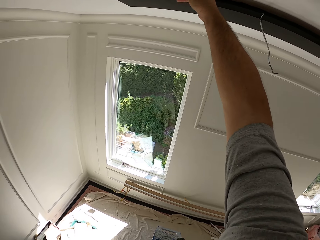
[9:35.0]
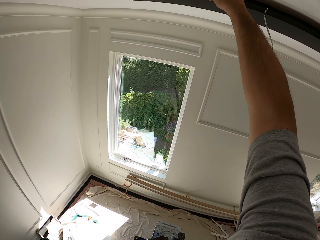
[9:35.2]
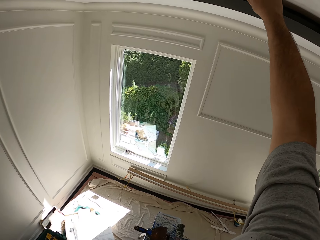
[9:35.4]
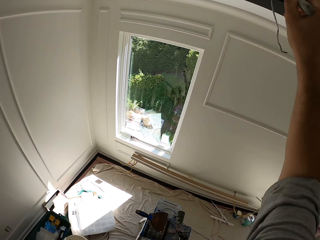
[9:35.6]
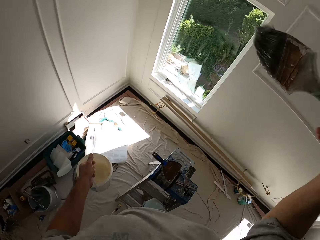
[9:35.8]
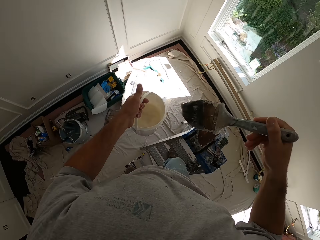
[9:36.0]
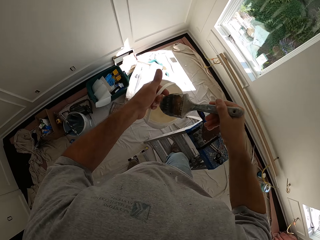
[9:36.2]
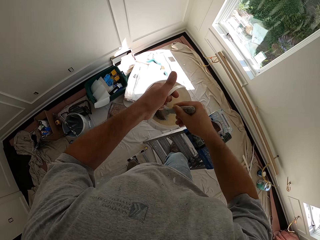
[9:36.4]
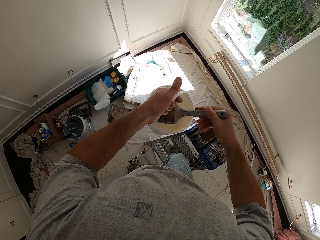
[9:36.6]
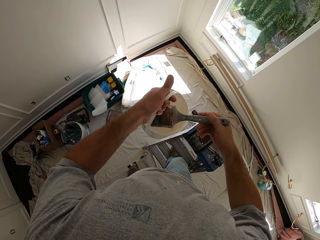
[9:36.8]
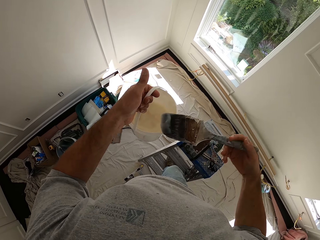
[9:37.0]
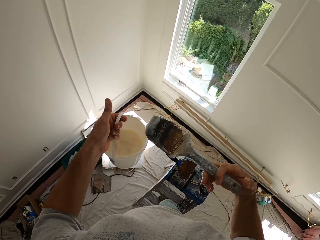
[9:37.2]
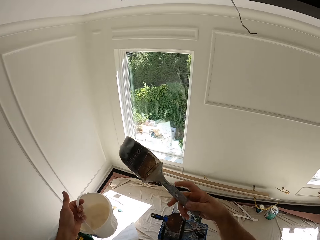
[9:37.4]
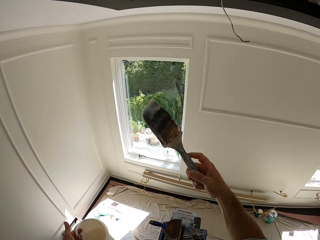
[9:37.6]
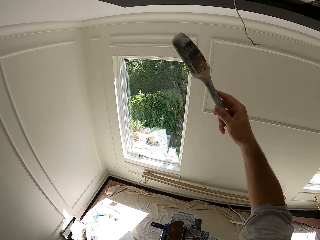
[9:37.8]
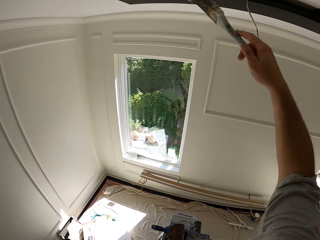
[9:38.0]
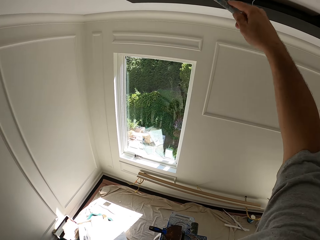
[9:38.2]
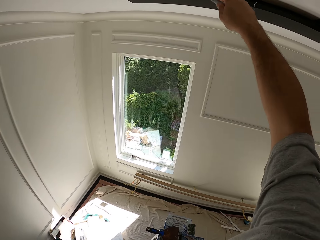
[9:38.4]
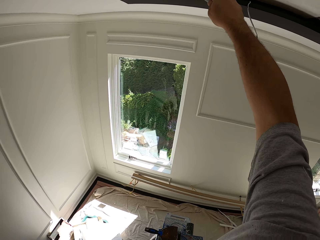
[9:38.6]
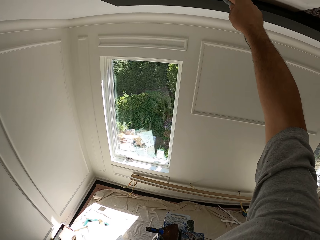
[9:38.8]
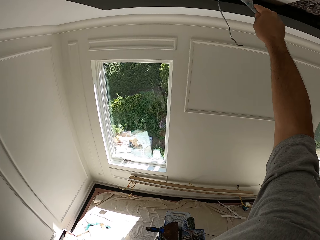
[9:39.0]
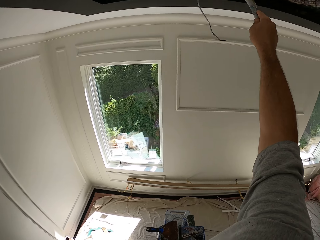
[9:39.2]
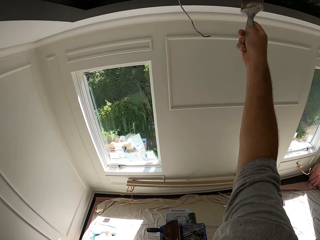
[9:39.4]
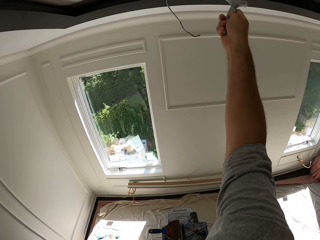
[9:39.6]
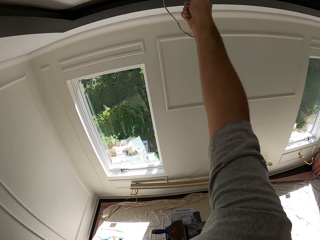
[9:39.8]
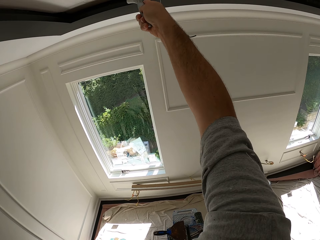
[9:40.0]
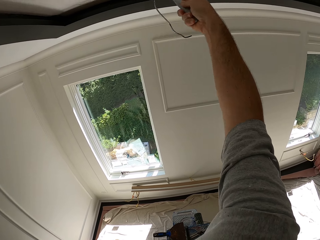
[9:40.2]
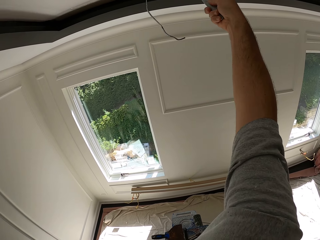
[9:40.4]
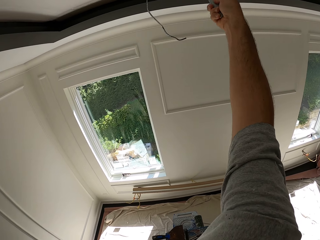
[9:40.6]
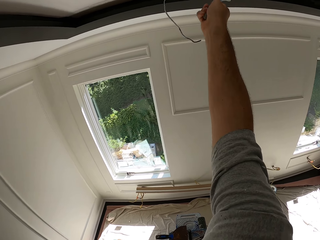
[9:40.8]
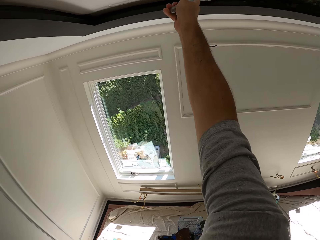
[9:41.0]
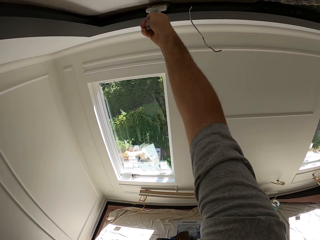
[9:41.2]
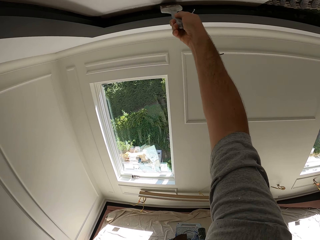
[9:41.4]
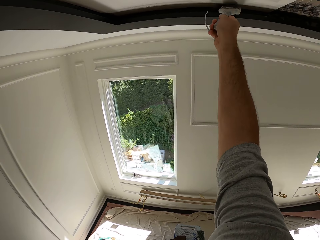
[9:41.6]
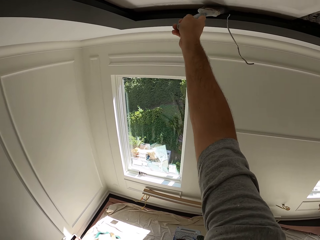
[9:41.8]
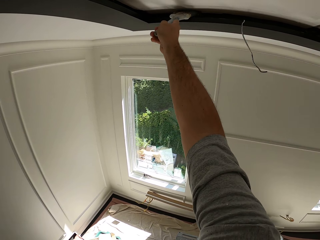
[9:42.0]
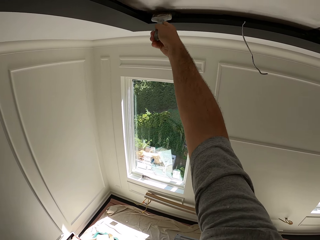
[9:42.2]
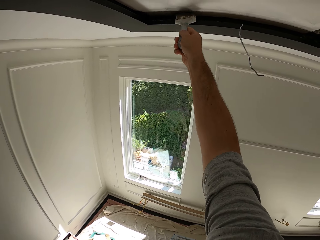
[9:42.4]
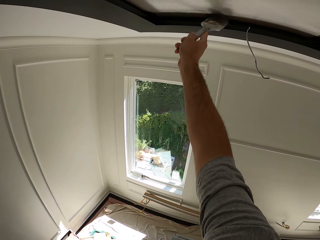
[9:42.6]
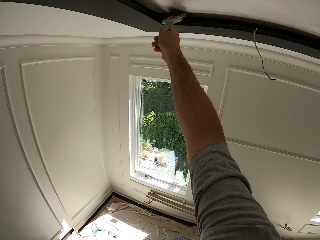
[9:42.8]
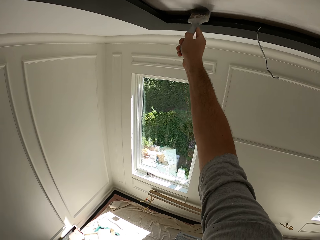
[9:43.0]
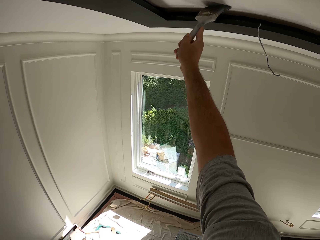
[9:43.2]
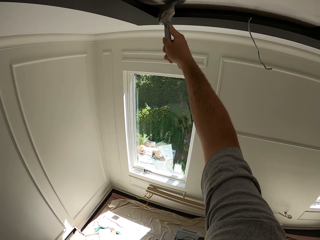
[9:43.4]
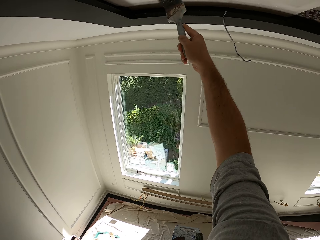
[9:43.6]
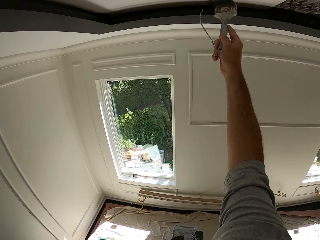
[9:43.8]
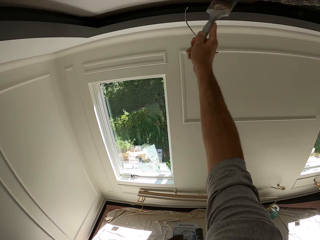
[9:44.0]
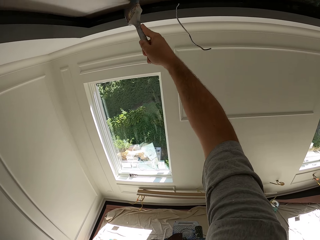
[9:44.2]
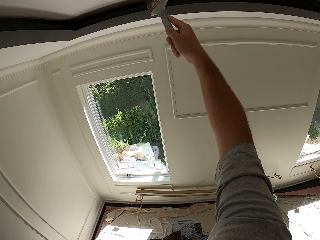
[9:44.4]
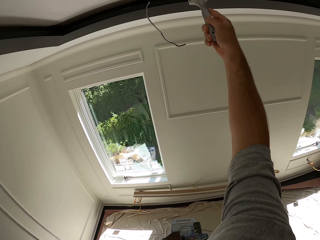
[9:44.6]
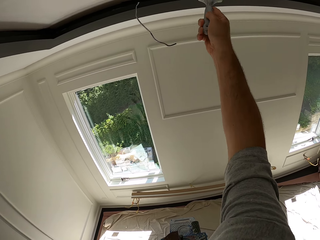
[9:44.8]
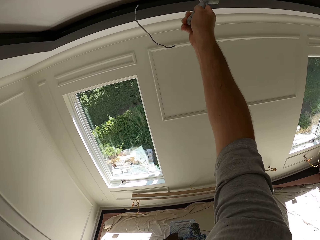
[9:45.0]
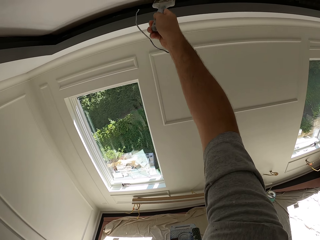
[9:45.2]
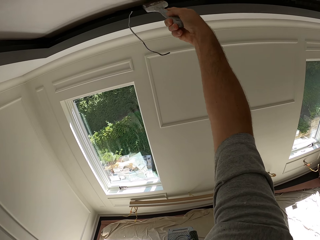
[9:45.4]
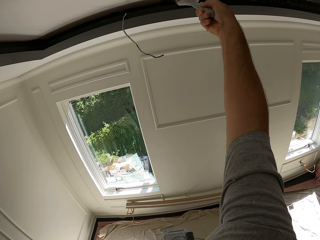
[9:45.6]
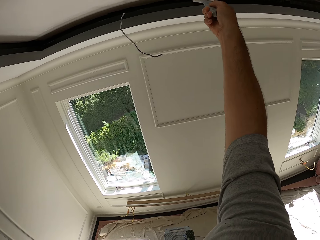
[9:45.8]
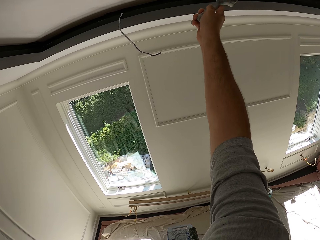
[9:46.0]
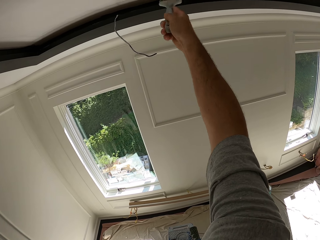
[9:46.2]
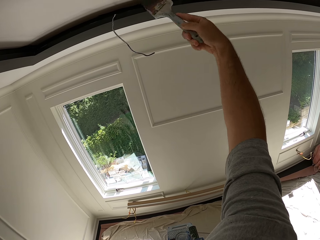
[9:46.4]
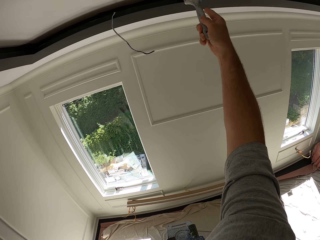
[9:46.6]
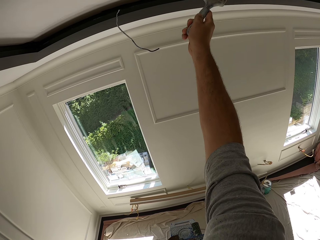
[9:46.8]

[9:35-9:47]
The camera wearer dips the brush in the white bucket. They apply the adhesive on the ceiling with the brush.

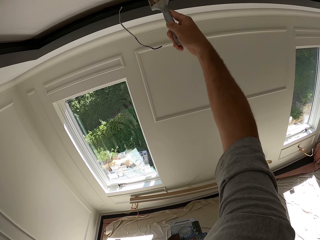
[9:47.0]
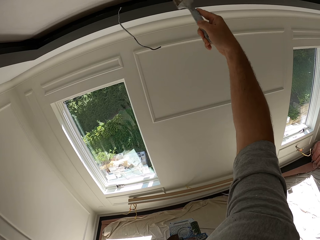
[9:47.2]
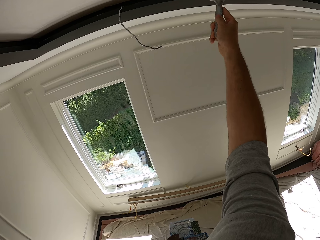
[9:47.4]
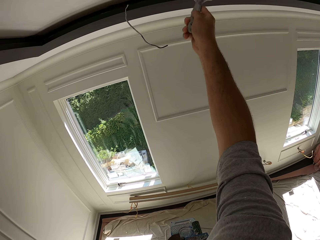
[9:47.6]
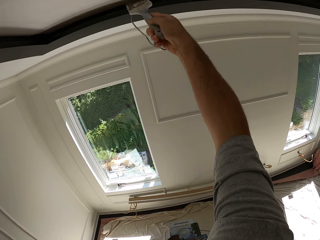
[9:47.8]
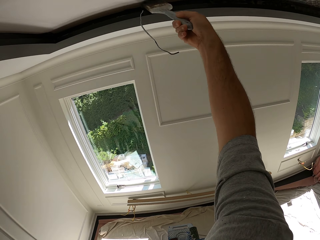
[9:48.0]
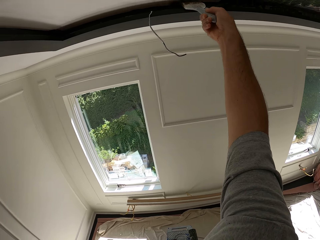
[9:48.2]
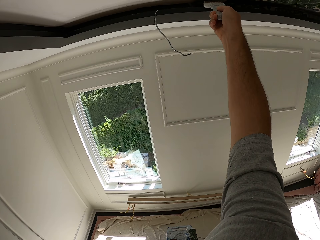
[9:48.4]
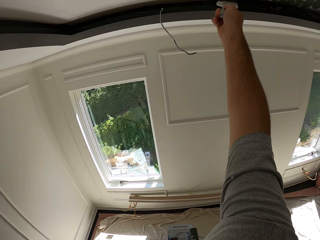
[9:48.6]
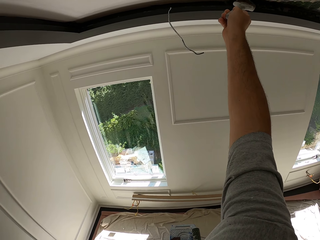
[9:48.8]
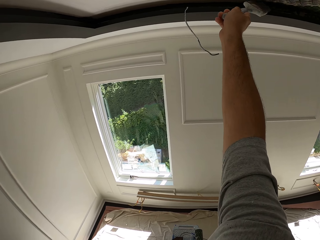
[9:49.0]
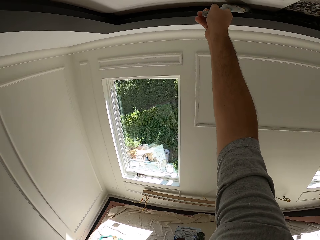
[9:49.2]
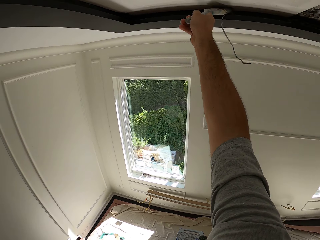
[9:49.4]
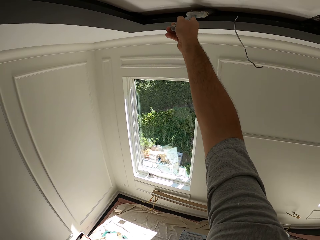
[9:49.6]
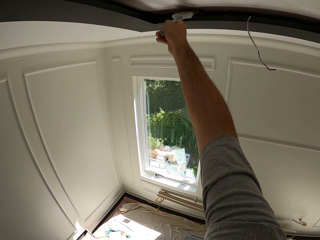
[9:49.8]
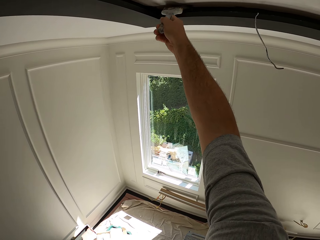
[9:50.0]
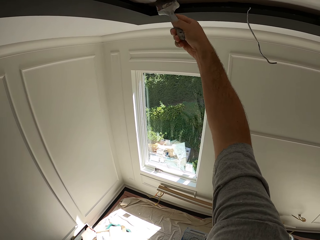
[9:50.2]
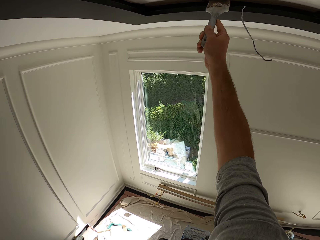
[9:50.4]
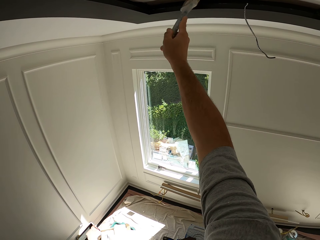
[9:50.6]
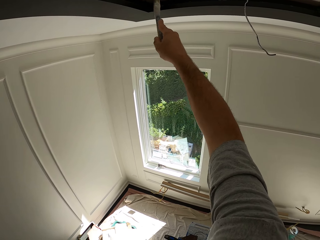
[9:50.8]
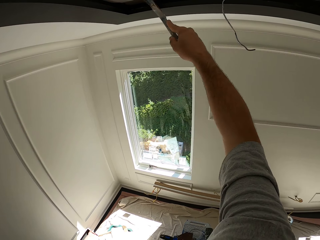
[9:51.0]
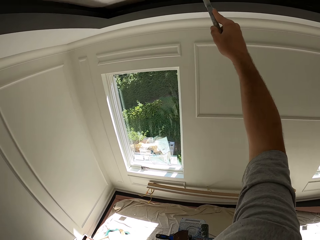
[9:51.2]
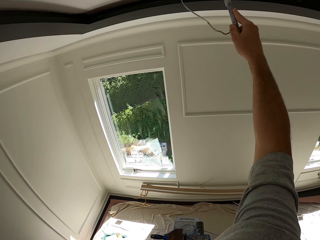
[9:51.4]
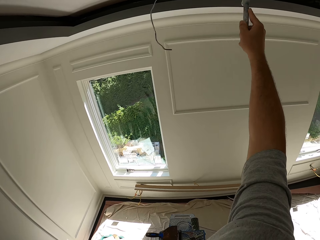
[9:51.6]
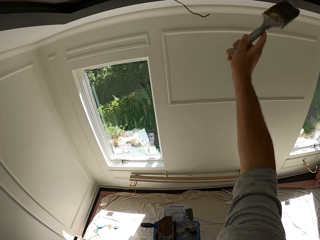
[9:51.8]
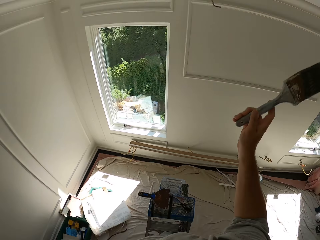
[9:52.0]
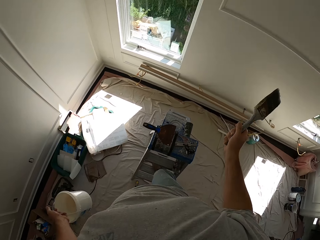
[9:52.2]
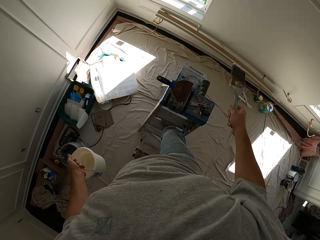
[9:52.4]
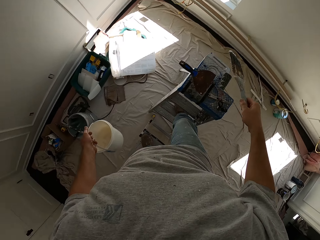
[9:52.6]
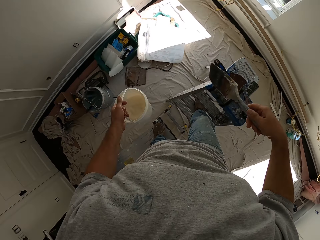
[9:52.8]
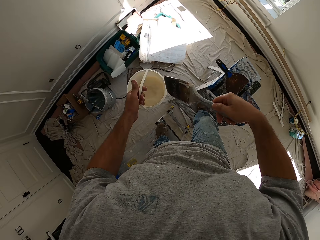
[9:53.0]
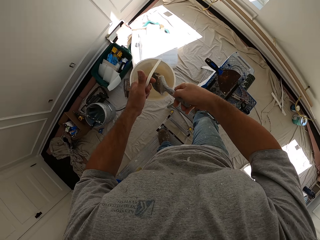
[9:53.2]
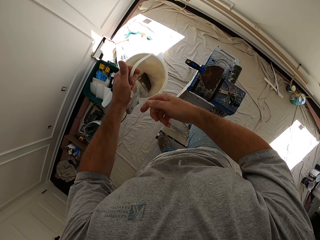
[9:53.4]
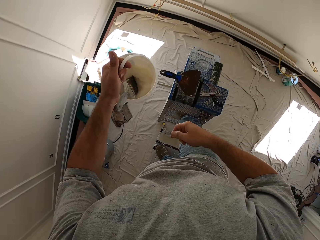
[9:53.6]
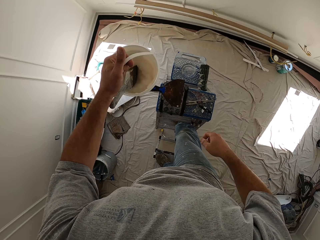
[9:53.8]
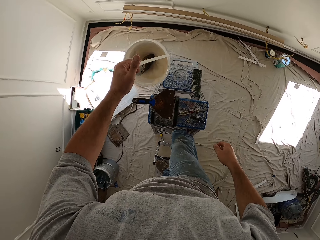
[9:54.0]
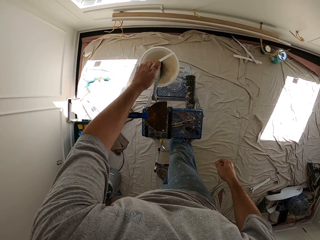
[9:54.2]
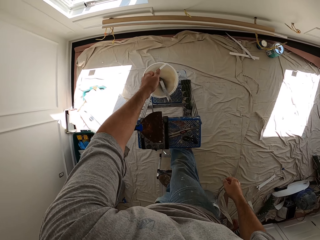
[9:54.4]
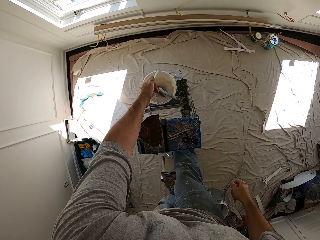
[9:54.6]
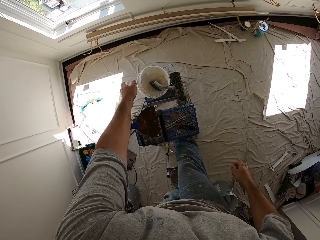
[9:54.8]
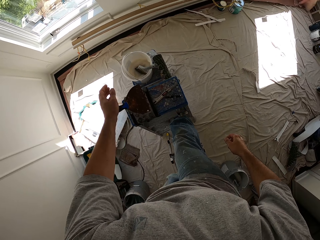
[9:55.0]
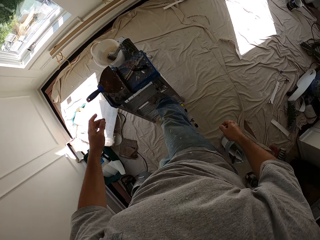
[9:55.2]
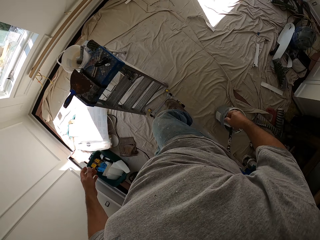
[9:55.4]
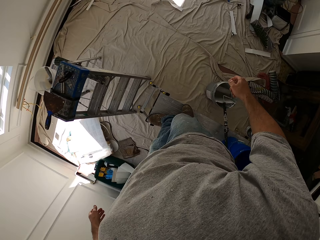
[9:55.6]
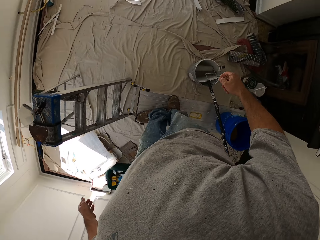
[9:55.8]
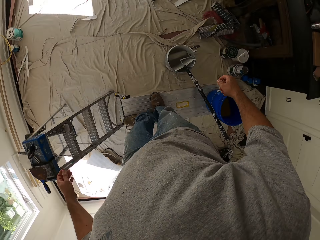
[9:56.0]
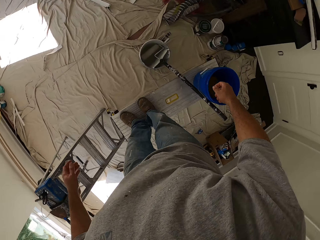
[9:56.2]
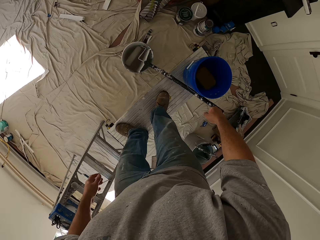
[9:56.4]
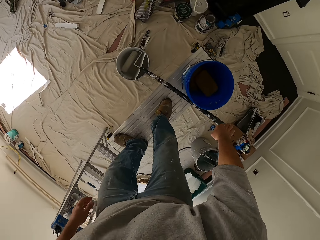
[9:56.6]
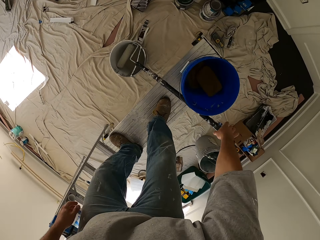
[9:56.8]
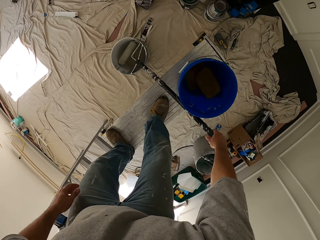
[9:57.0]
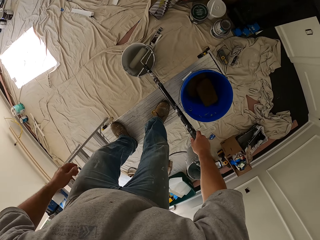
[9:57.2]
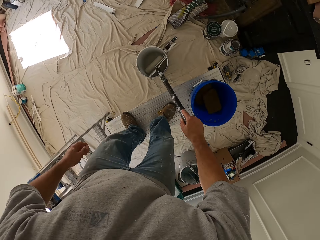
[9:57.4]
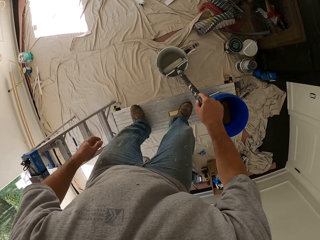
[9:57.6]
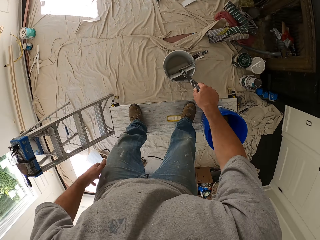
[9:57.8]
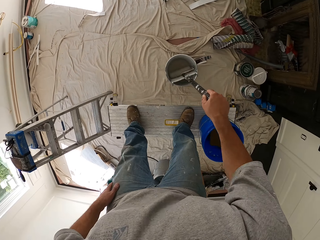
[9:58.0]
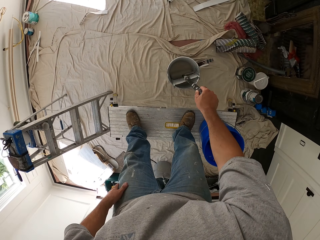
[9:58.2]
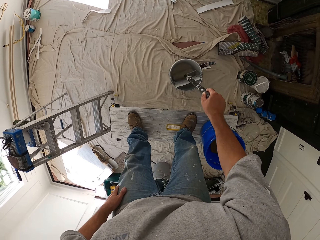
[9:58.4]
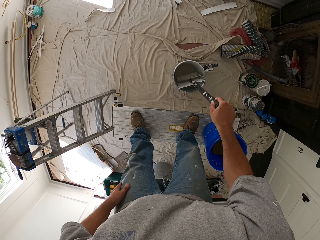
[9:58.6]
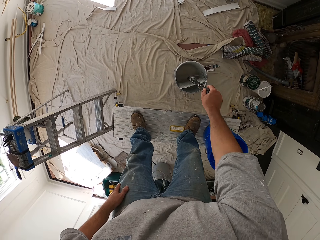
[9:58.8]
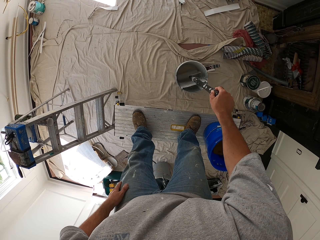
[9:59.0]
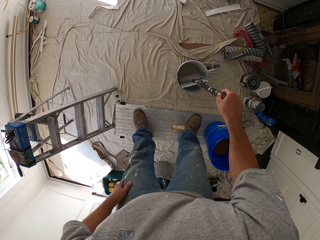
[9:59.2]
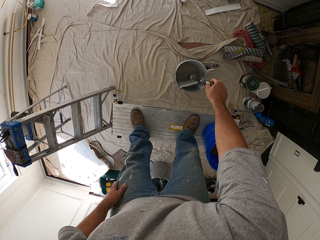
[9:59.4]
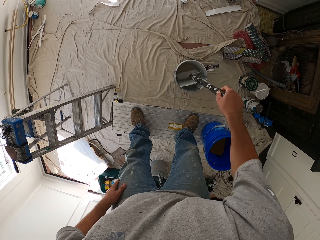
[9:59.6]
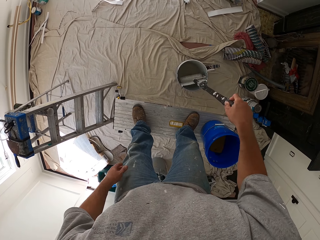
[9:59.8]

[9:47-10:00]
The camera wearer drops the brush in the bucket. They drop the white bucket on the ladder. They grab the handle of a long reach paint roller. They dab the paint roller with adhesive in the bucket.
